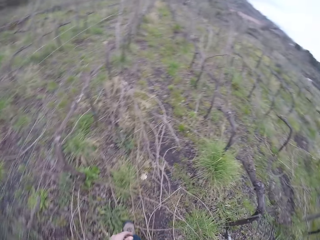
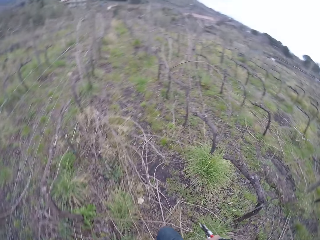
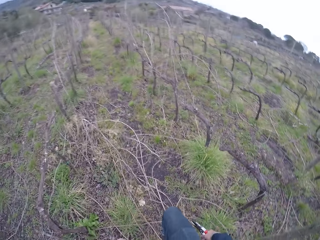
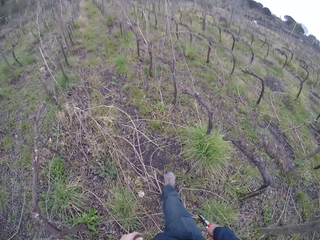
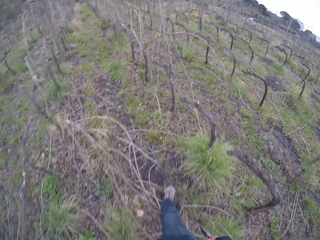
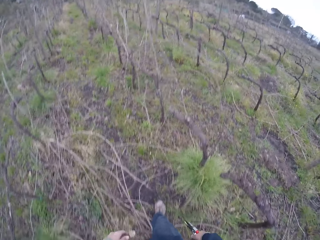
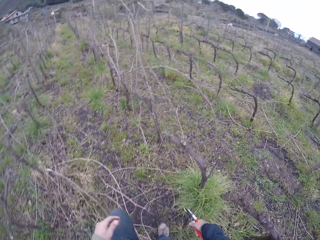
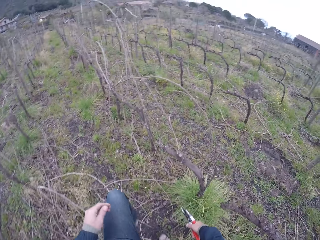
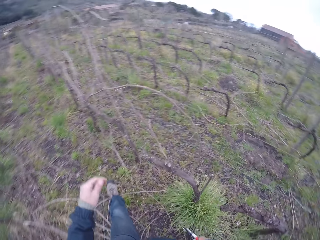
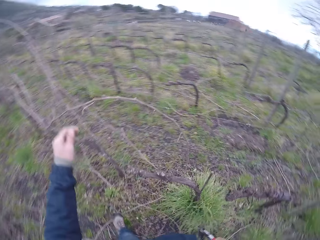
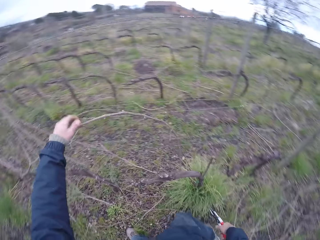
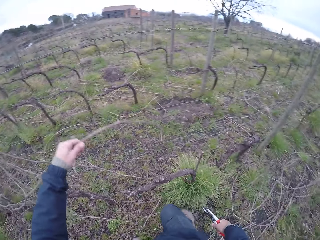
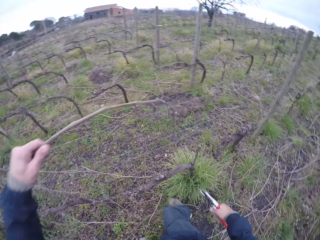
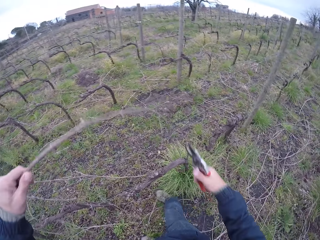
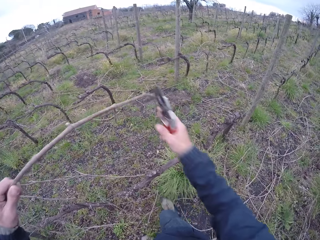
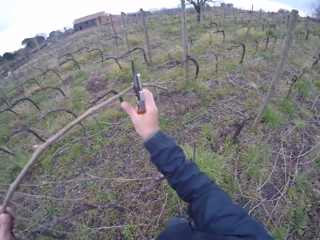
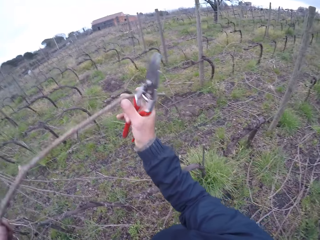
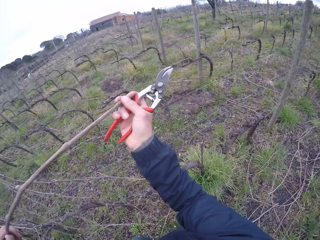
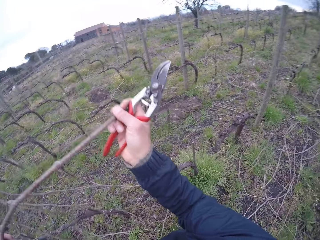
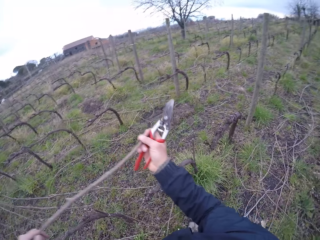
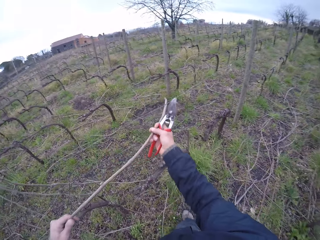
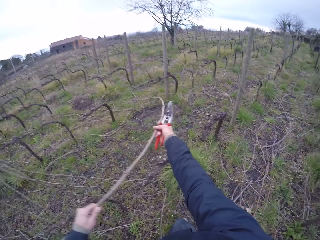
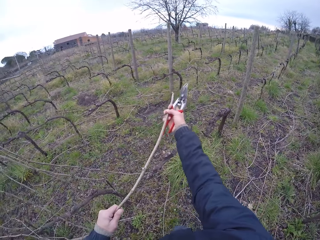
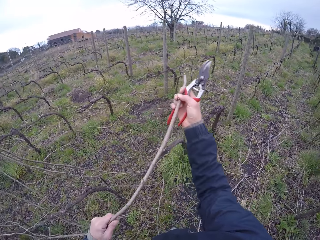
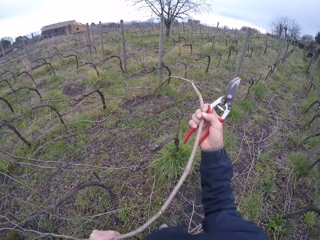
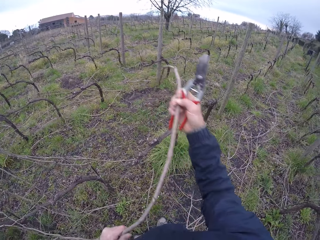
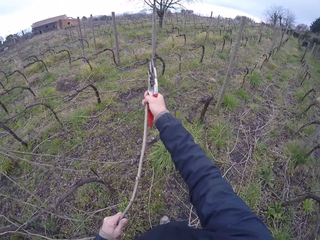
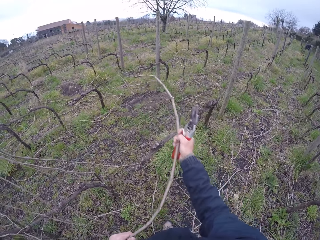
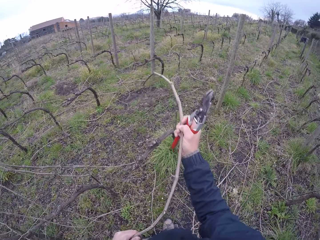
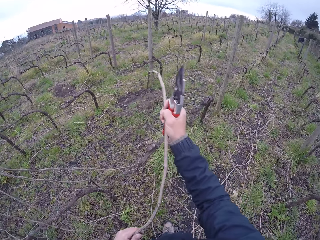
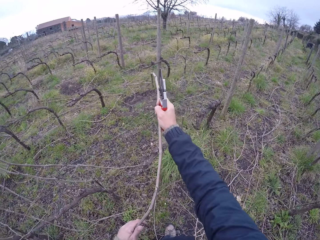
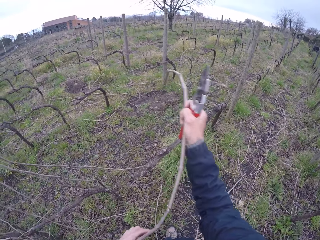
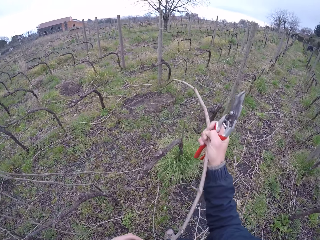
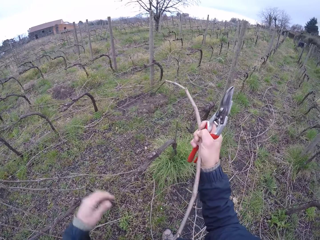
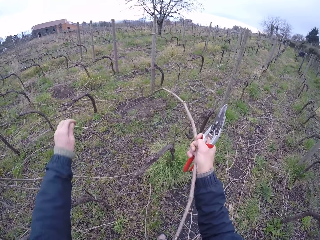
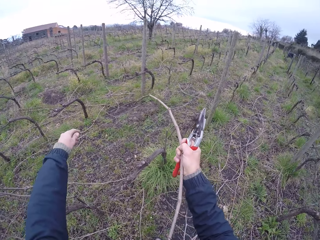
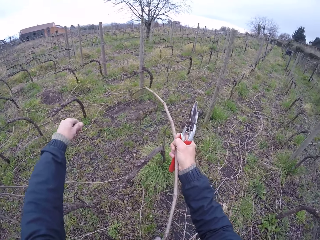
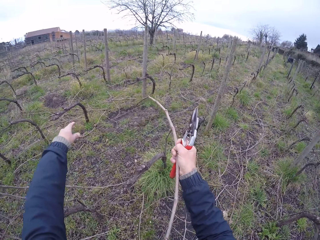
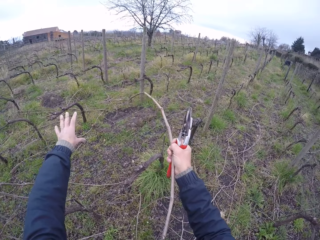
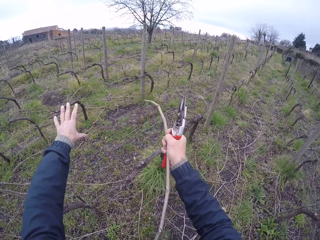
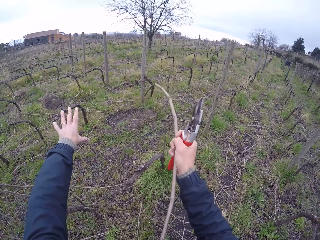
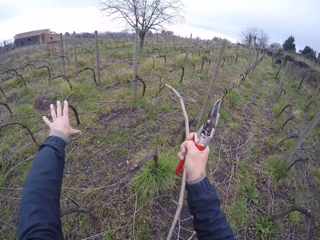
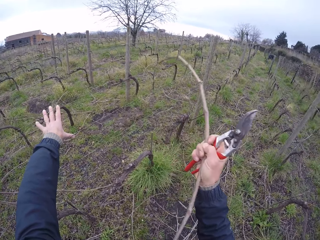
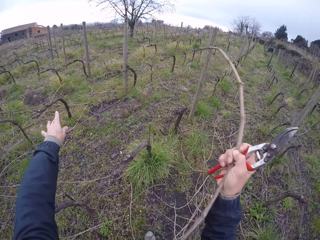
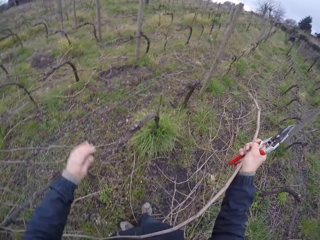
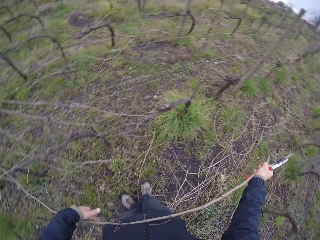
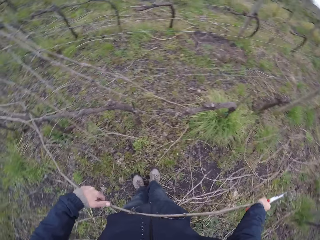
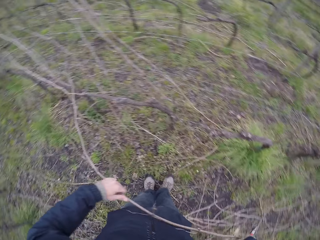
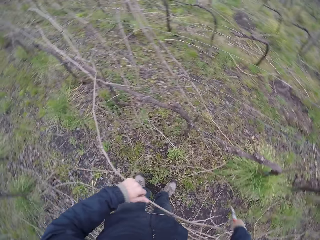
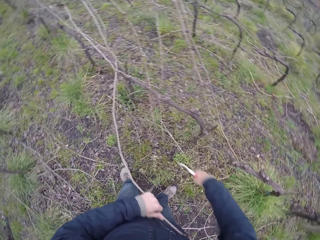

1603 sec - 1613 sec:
The camera wearer walks on the farm. He pulls a twig off a barbed wire with his hands. He removes a tree branch on the fence with both his hands. He pulls apart some strands of barbed wire with his left hand. He removes a tree branch on the fence with his right hand.

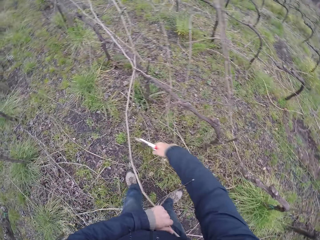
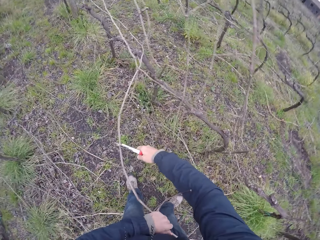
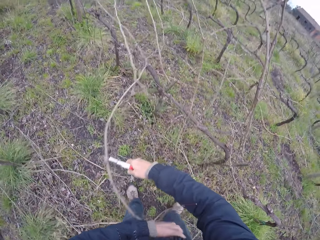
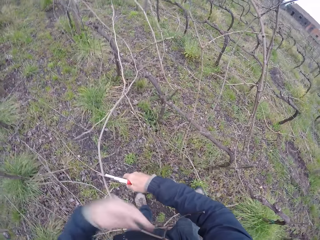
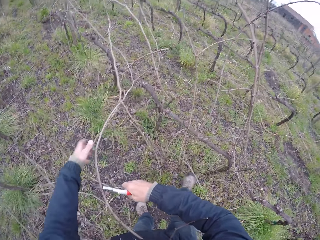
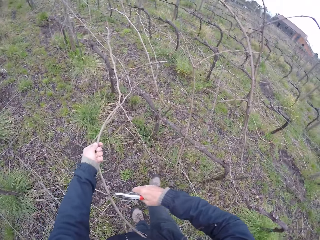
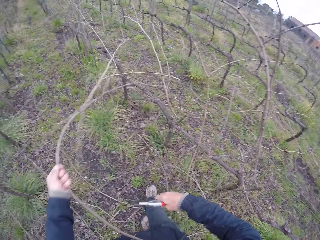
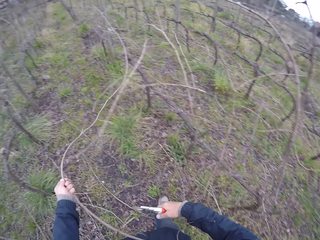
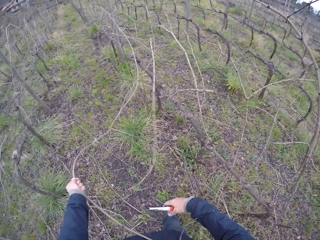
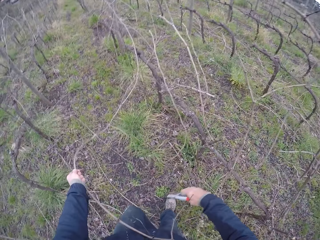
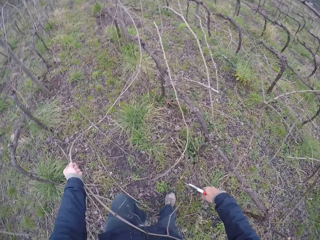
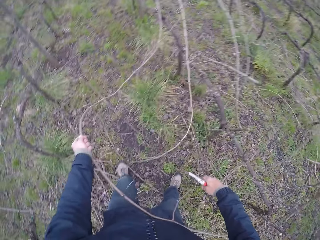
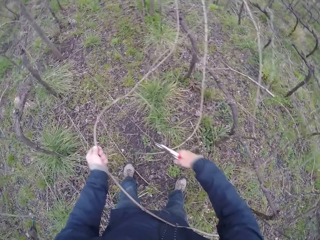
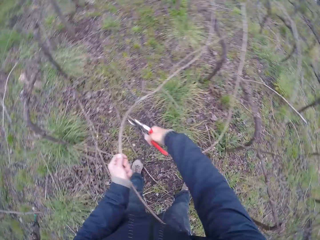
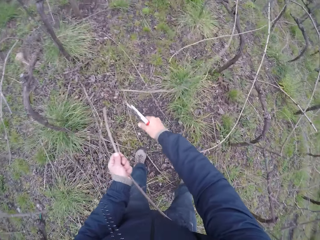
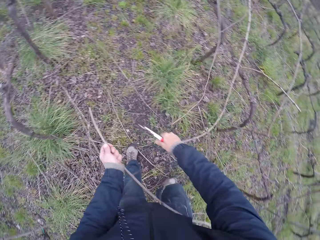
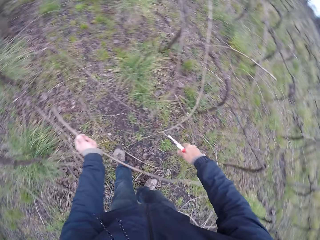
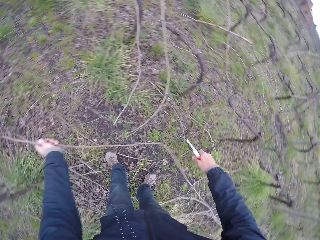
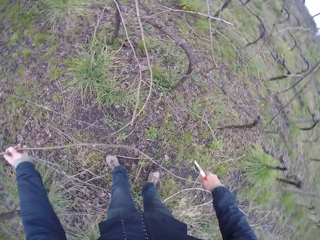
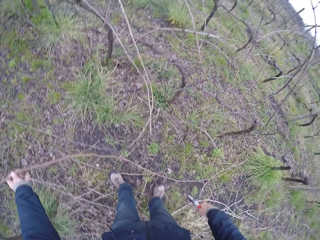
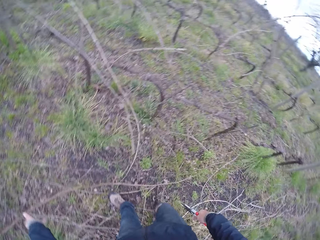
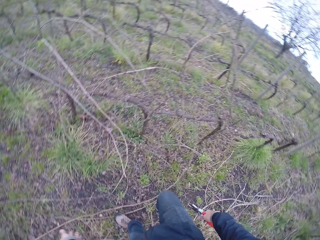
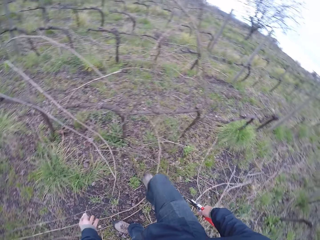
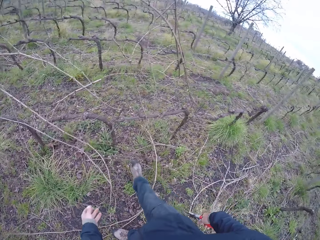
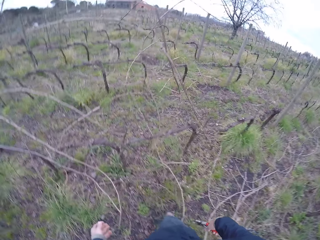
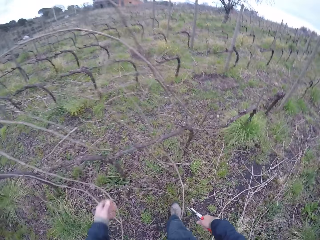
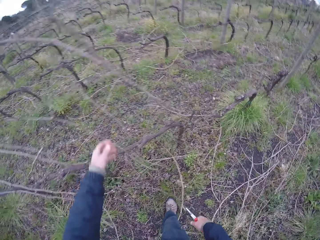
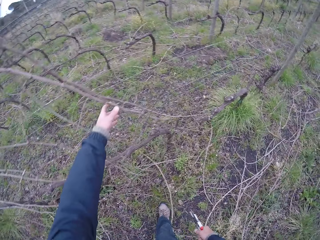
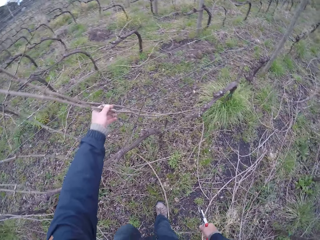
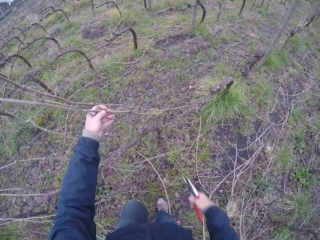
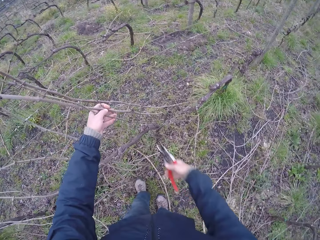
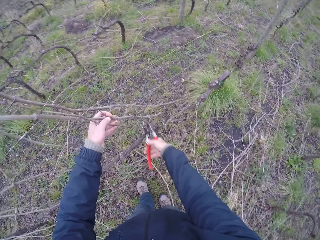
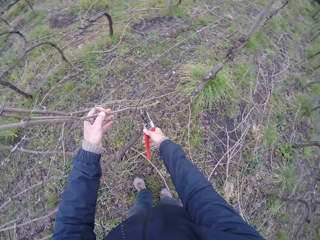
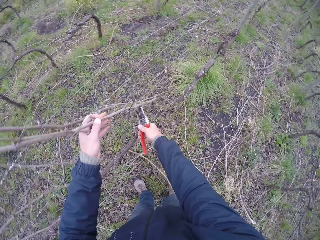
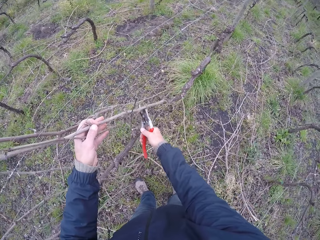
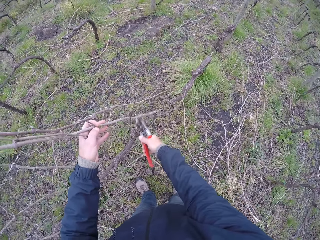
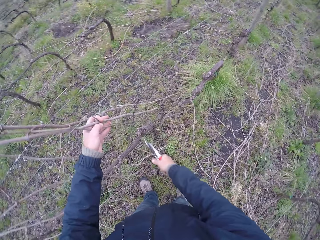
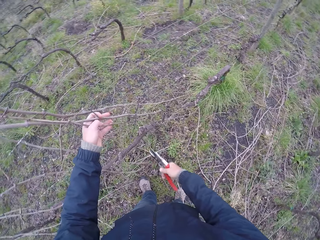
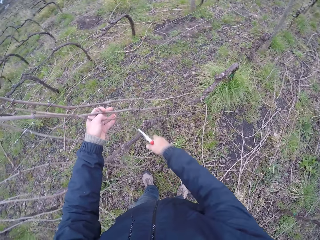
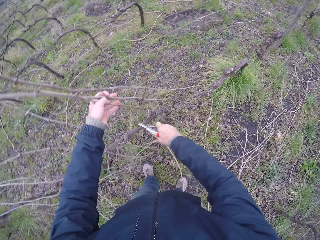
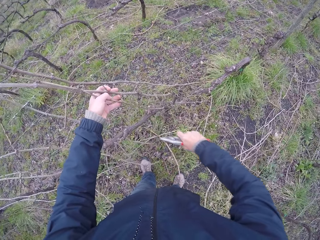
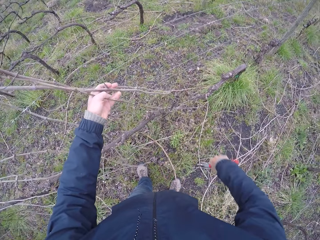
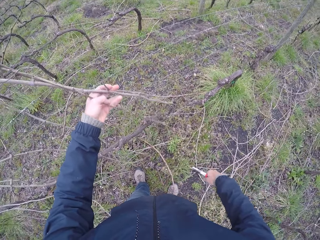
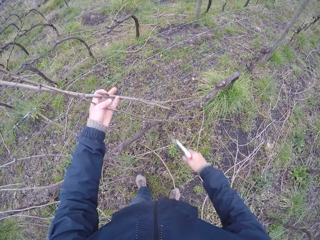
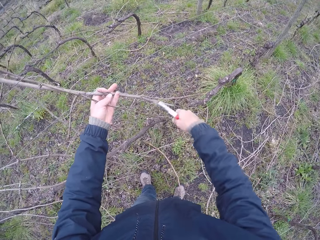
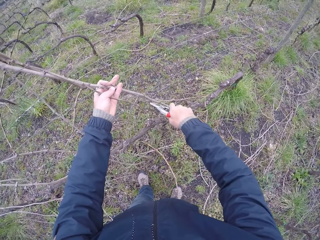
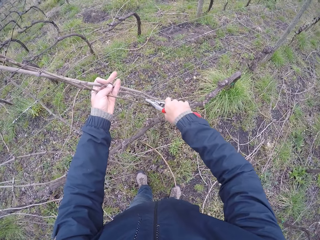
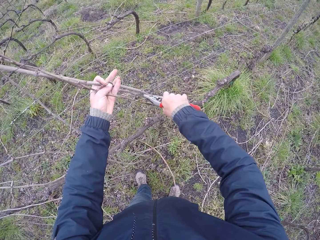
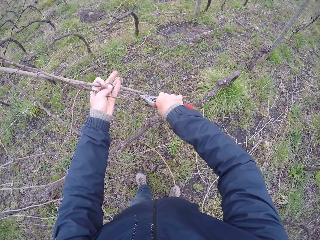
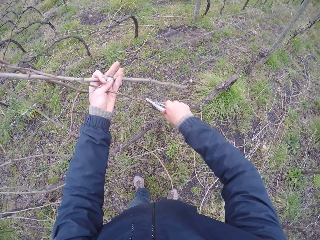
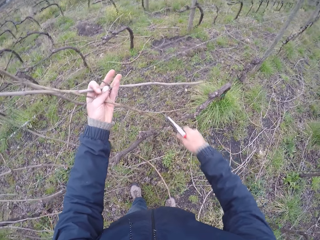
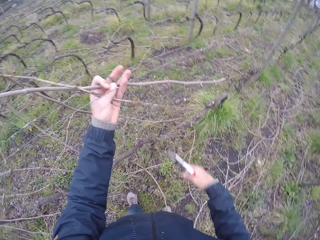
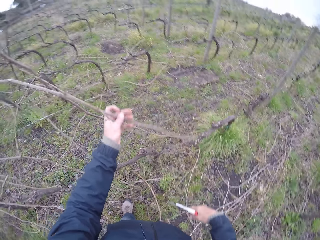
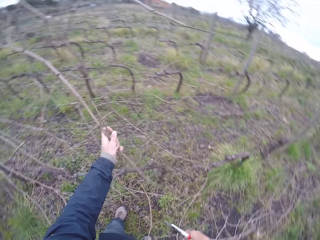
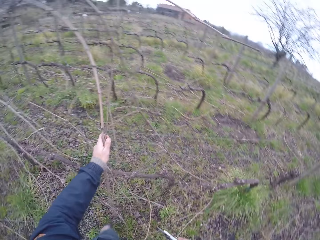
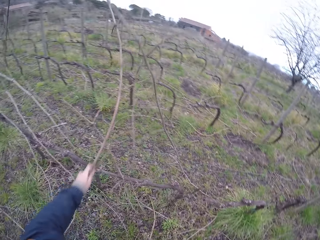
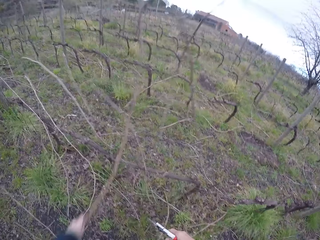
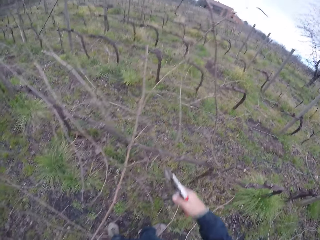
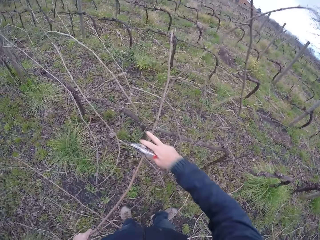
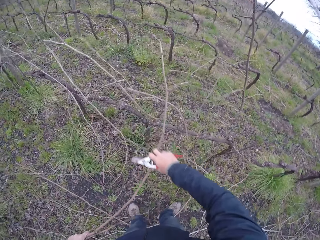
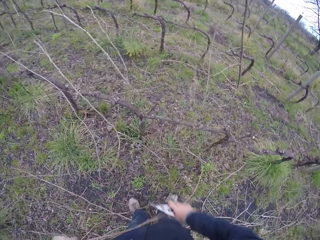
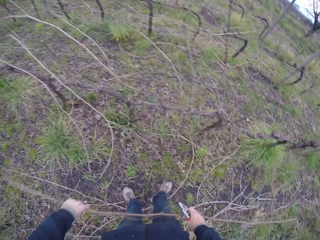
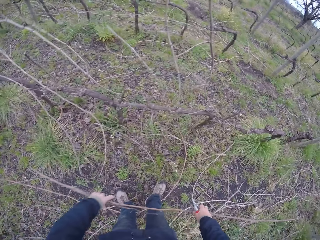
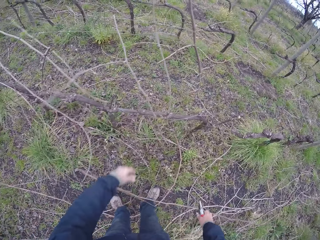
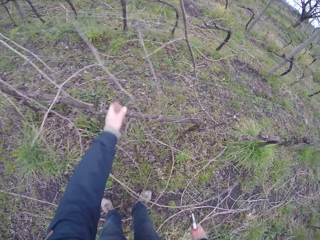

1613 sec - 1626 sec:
The camera wearer clips off part of a twig or tree branch in his left hand with the plier in his right hand. He holds the tree branch with his left hand and walks on the farm. He clips off part of the twig in his left hand with the plier in his right hand. He throws the tree branch on the ground. He clips a twig off a barbed wire with his left hand and a plier in his right hand. He removes a tree branch on the fence with his left hand. He removes a tree branch on the fence with his left hand.
